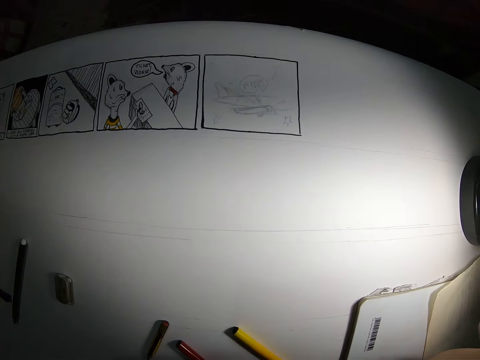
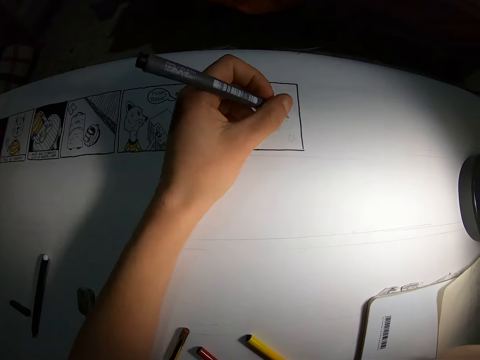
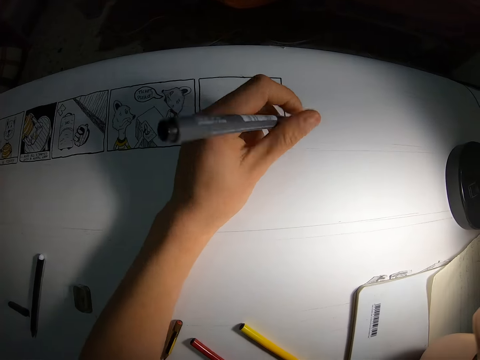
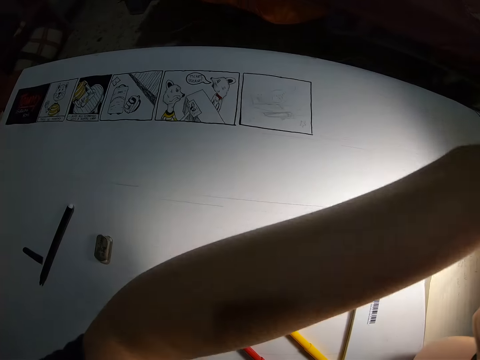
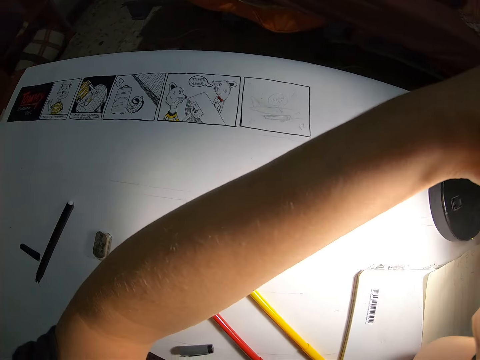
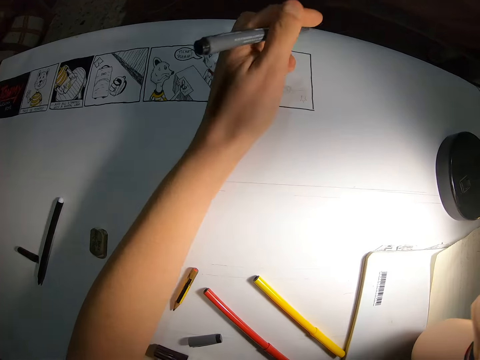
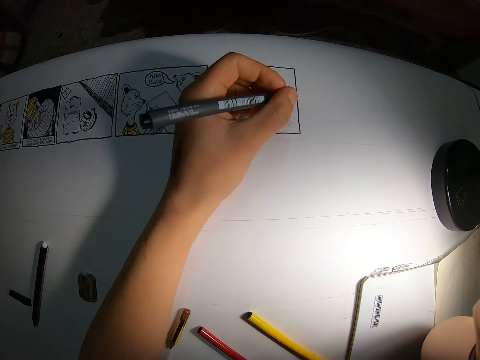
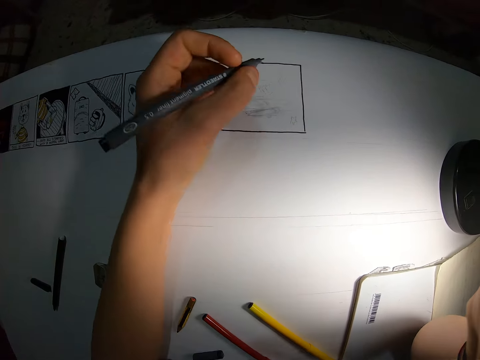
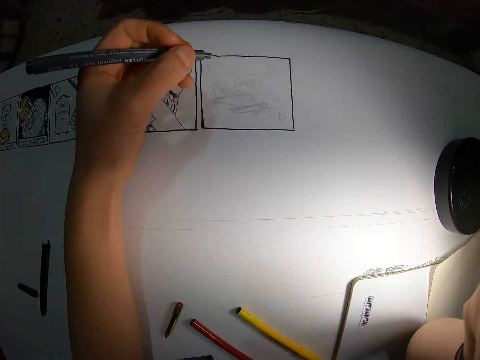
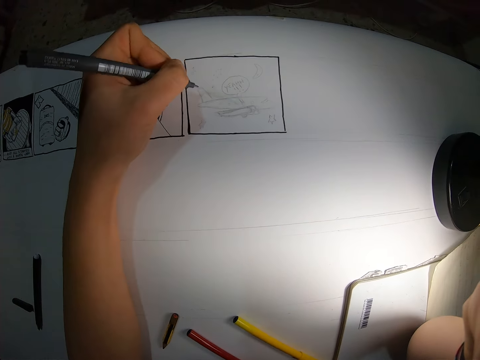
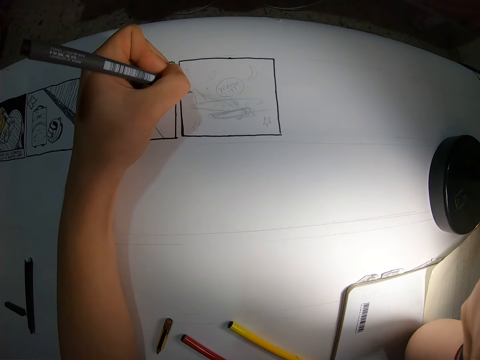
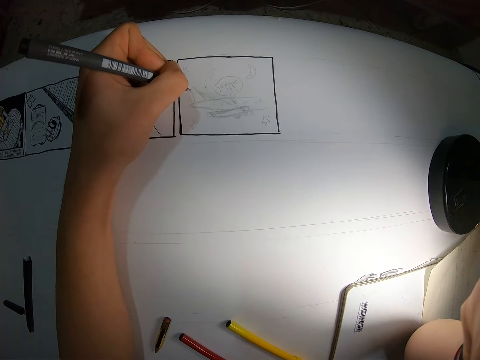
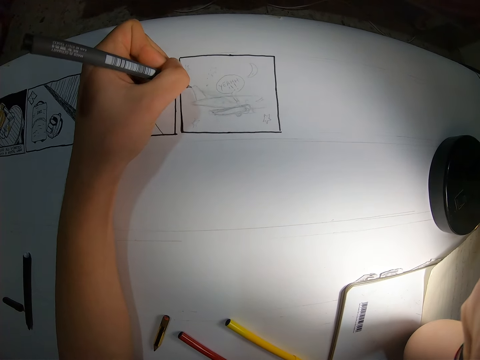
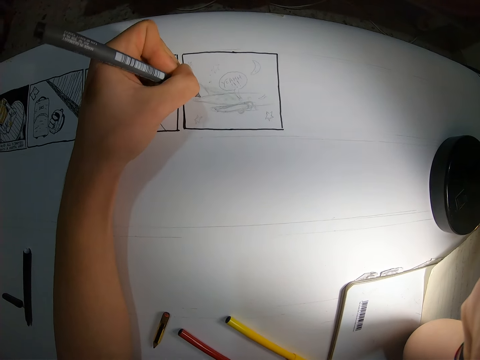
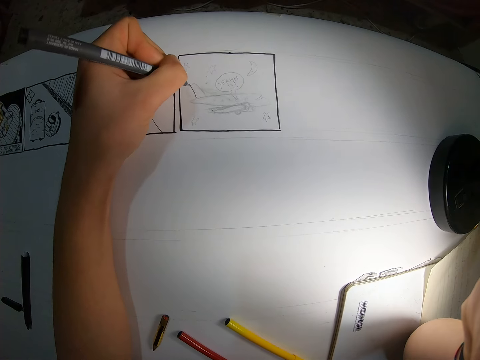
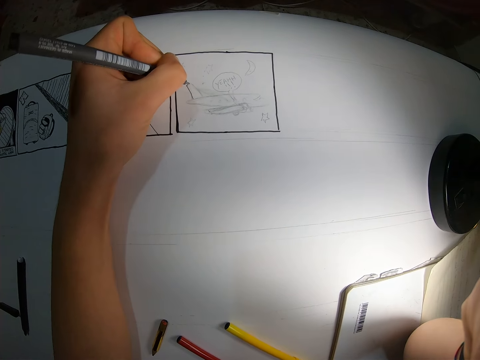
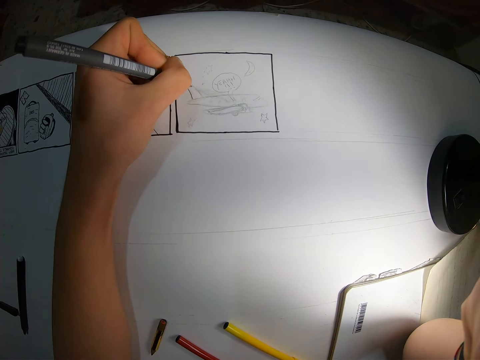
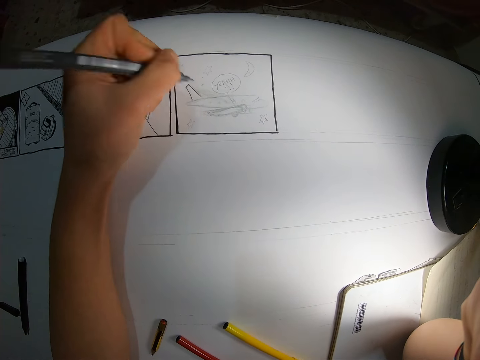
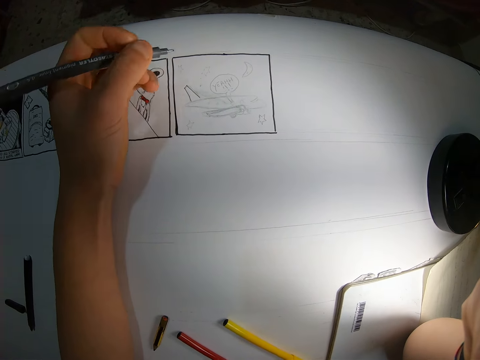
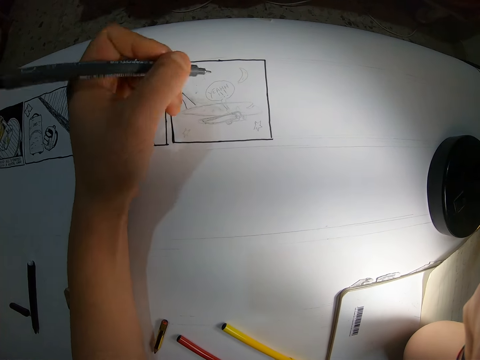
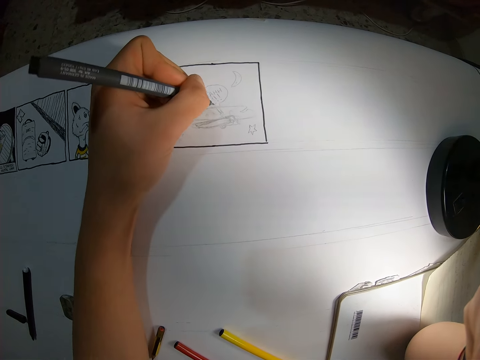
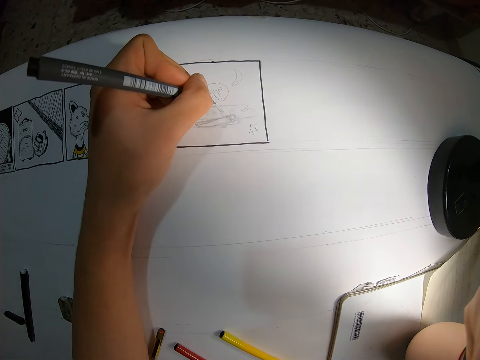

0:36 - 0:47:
The camera wearer puts the left hand on the table. He holds a marker in his left hand, raises the left hand, and adjusts a lamp holder with his left hand. He draws on the cardboard with the marker in his left hand.

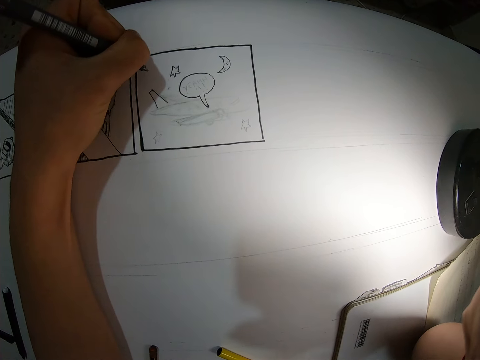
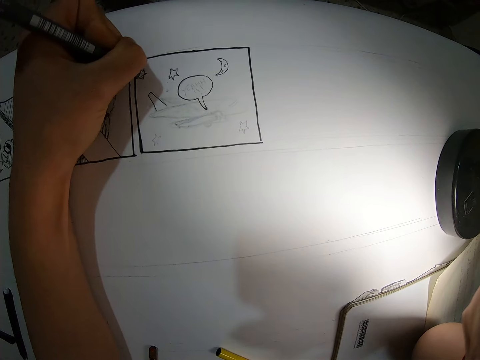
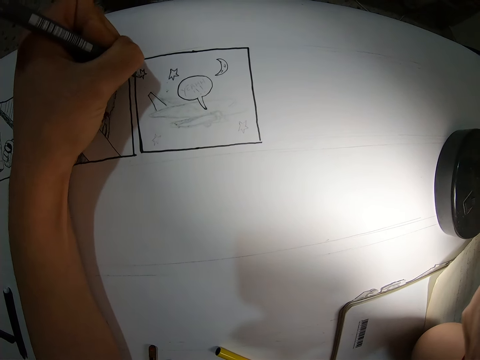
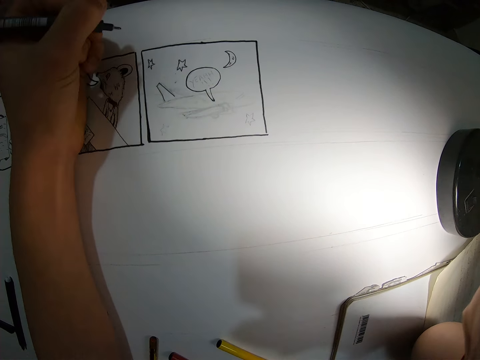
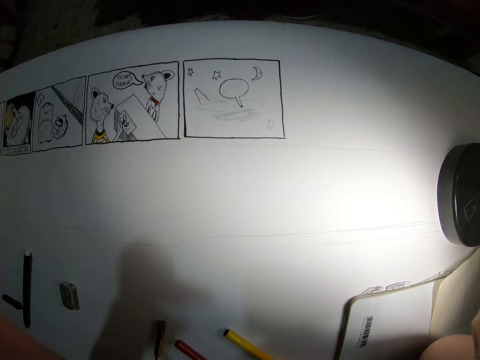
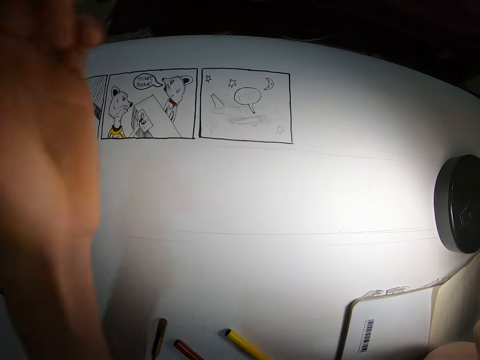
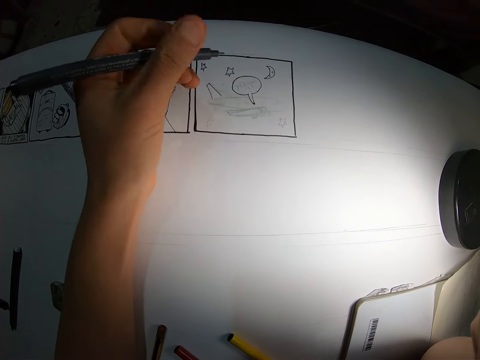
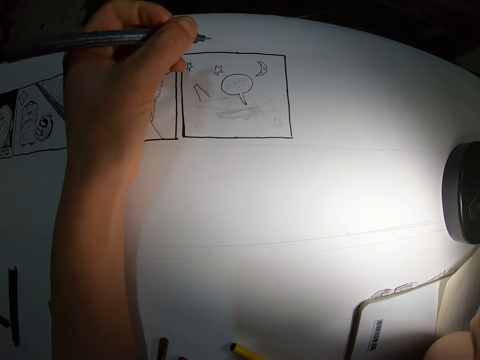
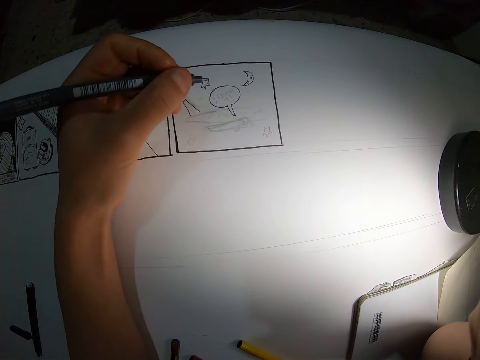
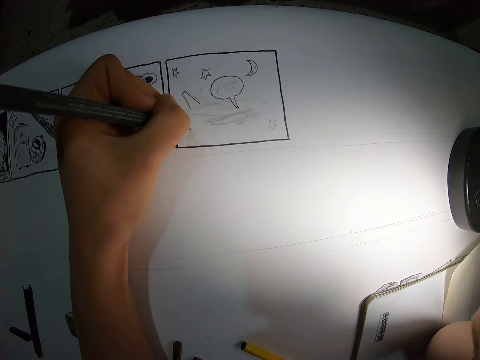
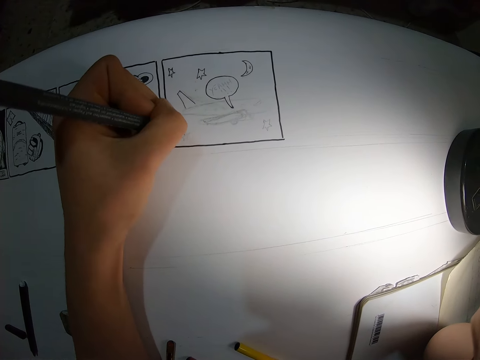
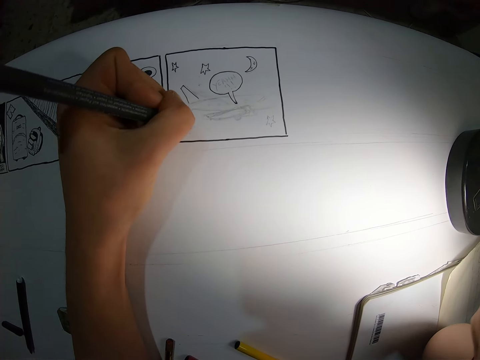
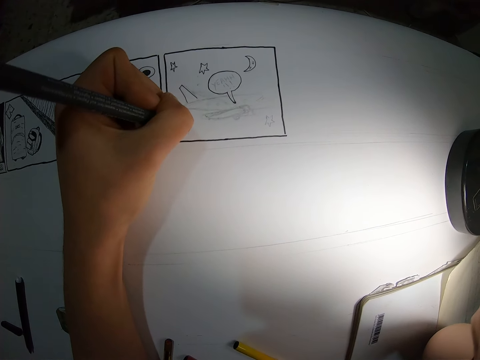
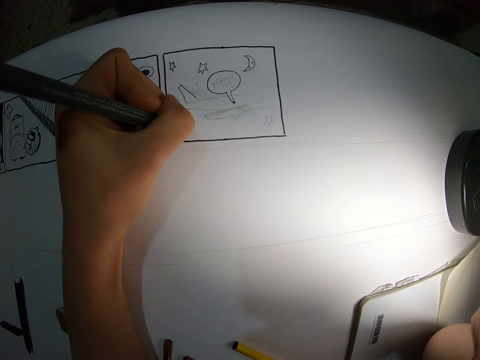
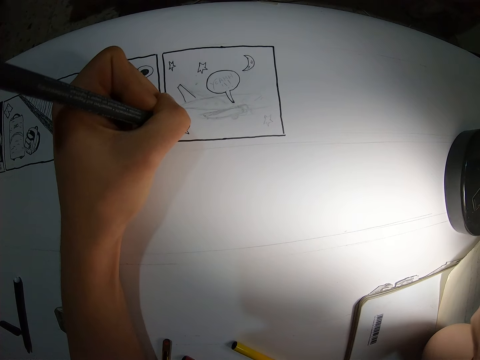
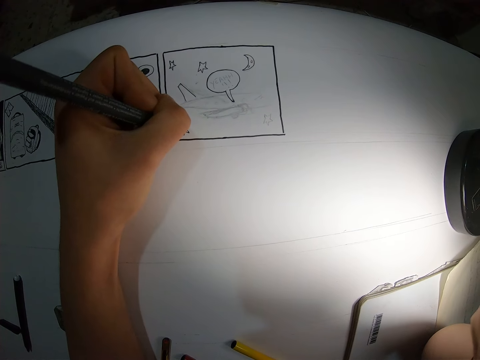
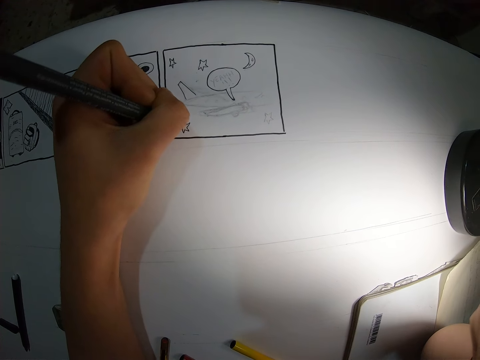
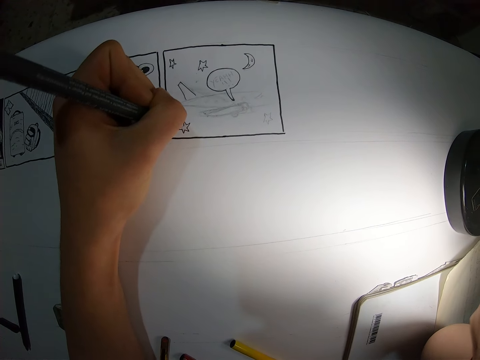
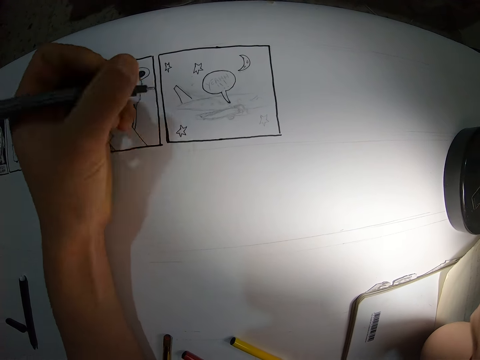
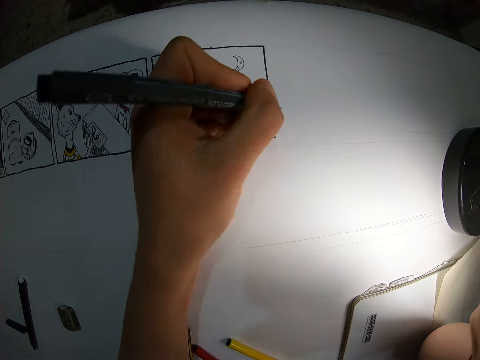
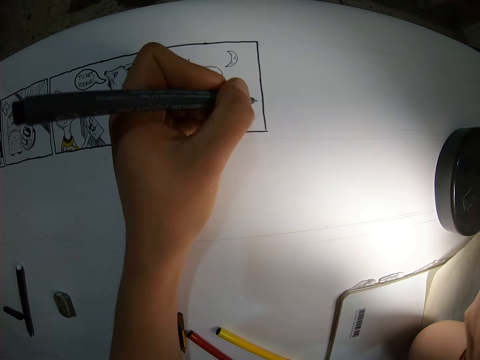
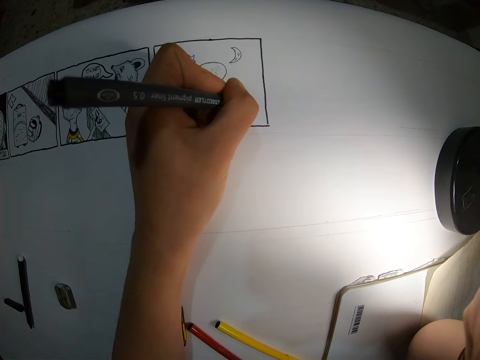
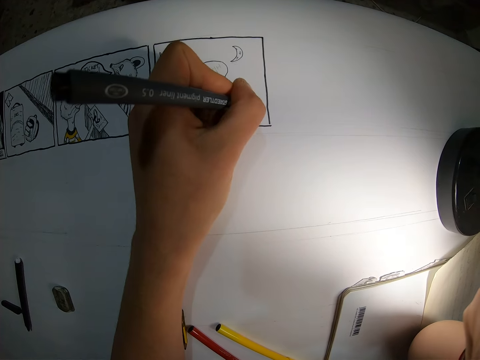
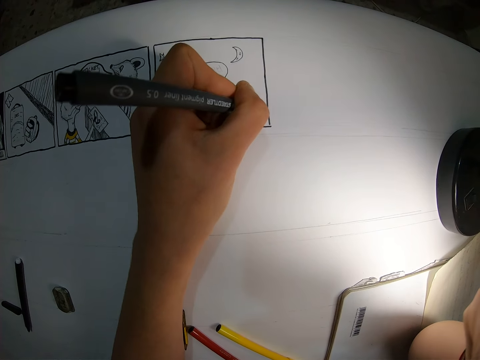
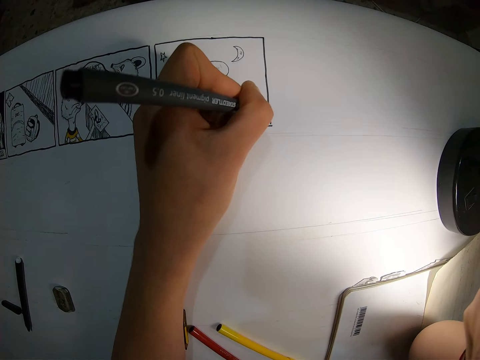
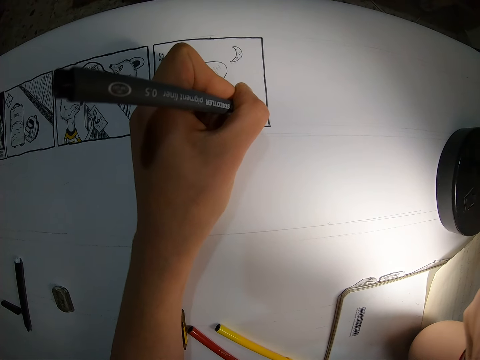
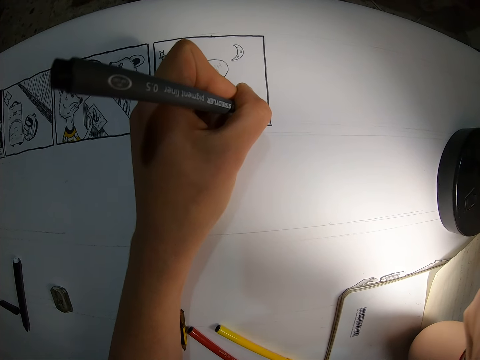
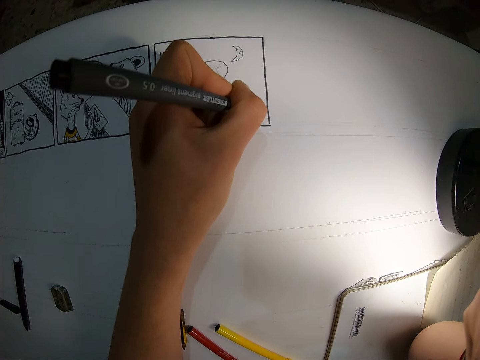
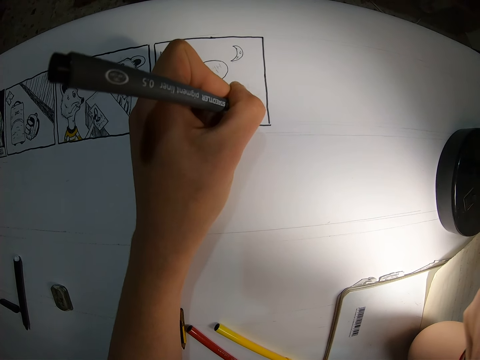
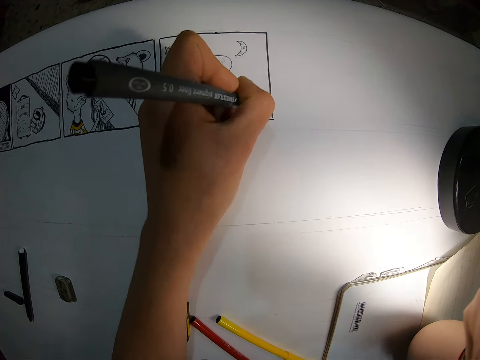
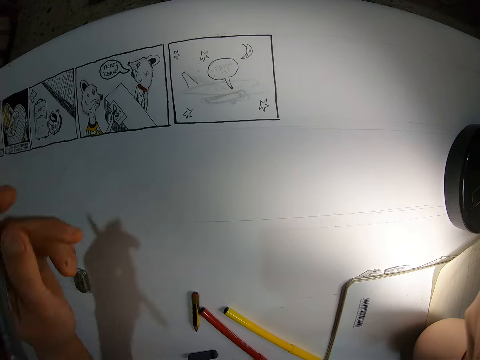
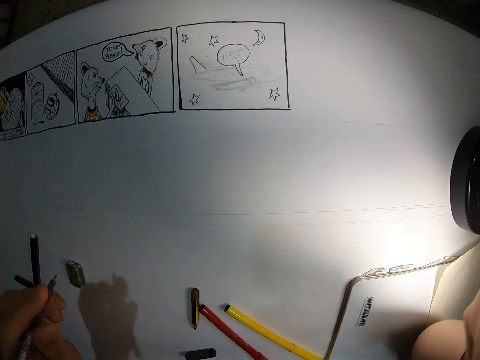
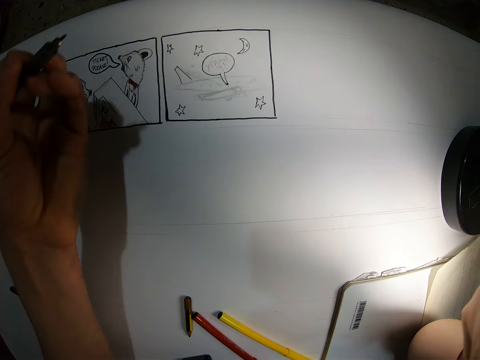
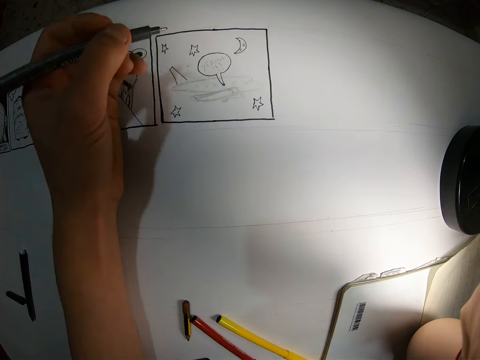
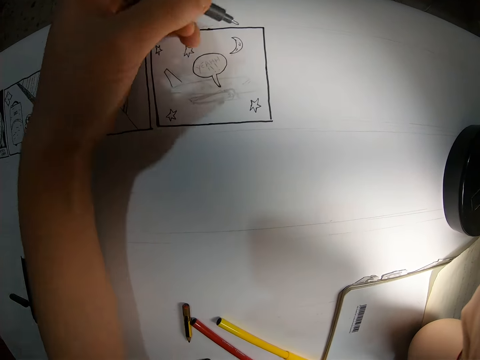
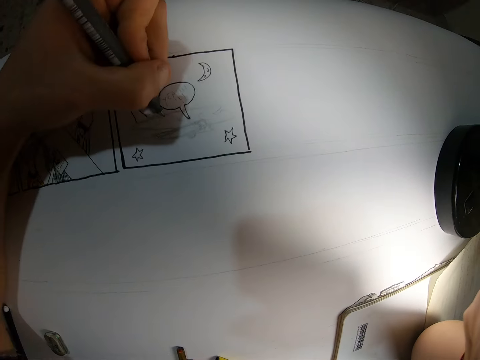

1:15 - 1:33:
The camera wearer raises the left hand. They draw on the paper with a pen and remove the hand from the paper.
